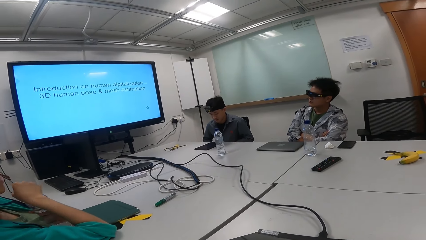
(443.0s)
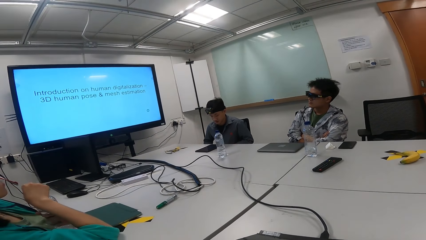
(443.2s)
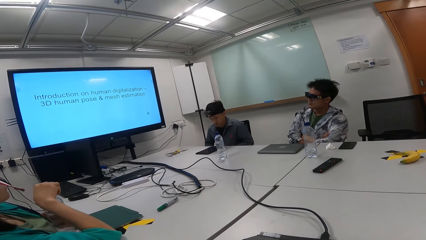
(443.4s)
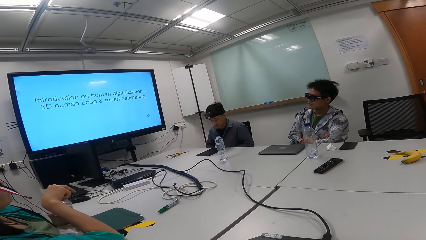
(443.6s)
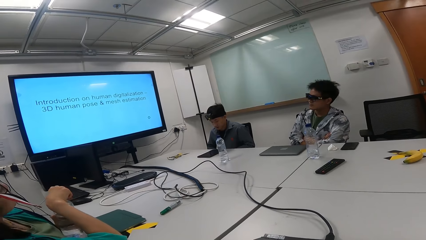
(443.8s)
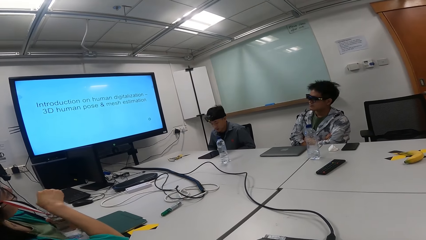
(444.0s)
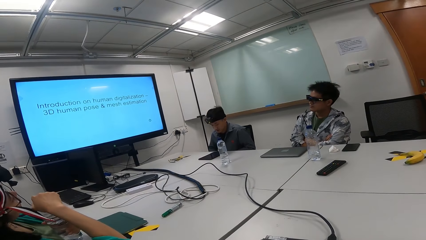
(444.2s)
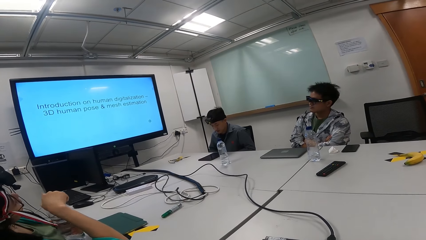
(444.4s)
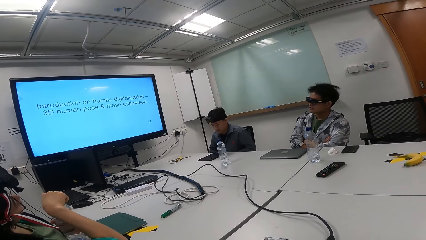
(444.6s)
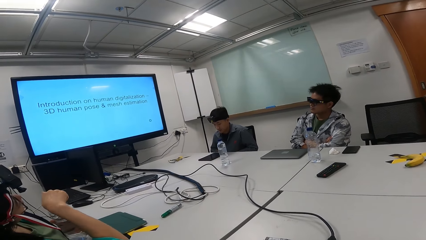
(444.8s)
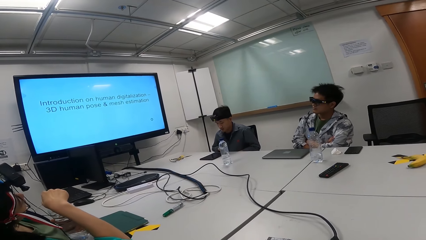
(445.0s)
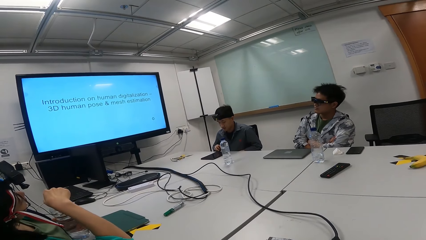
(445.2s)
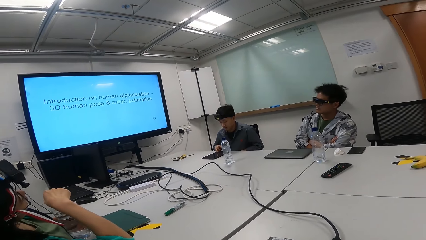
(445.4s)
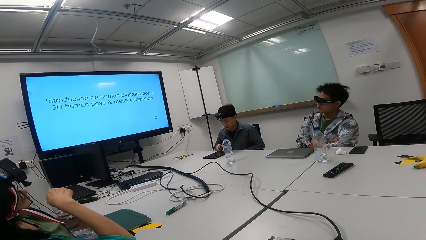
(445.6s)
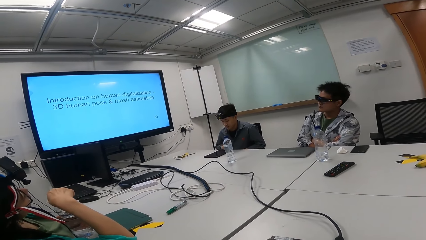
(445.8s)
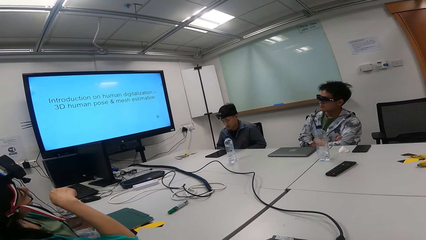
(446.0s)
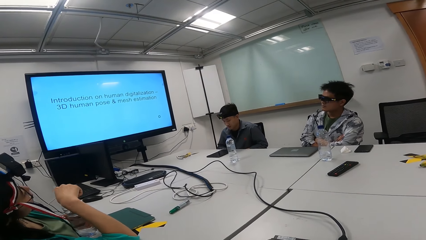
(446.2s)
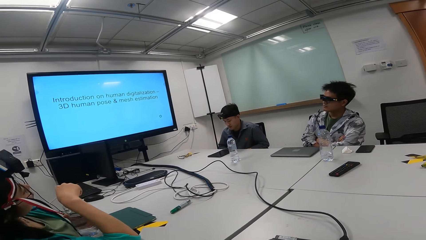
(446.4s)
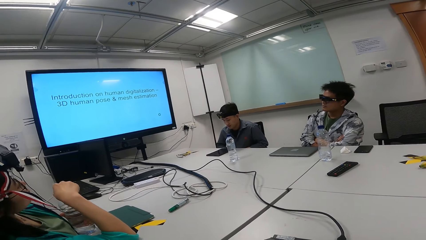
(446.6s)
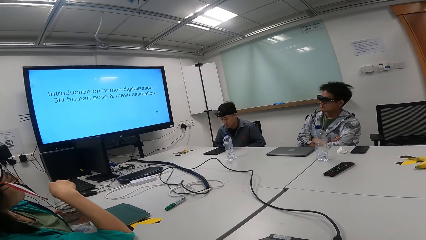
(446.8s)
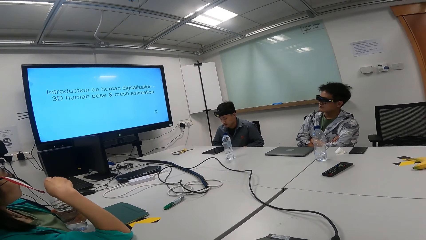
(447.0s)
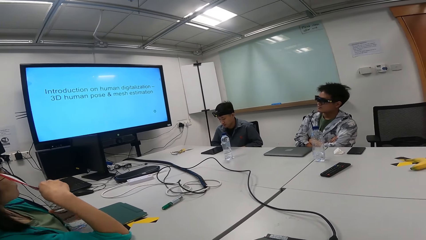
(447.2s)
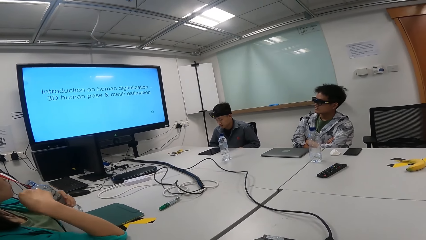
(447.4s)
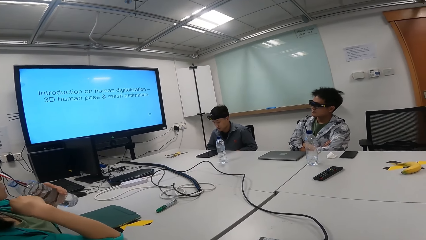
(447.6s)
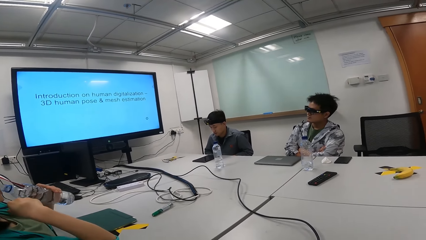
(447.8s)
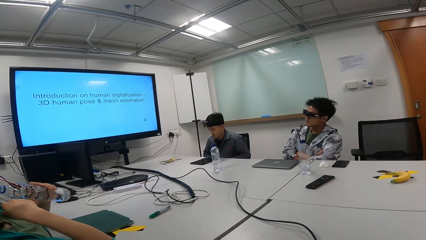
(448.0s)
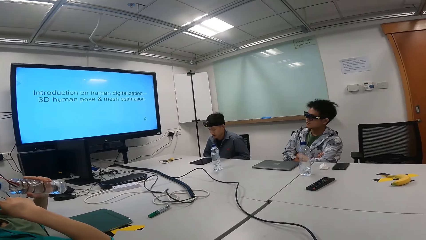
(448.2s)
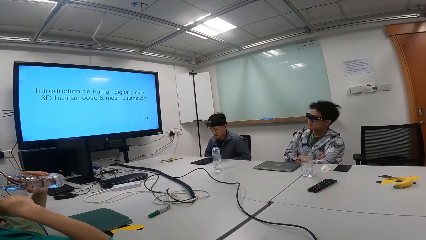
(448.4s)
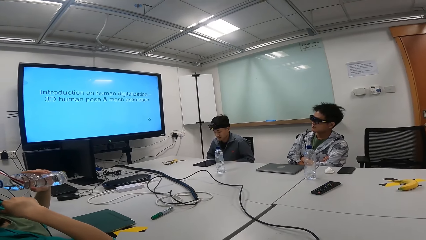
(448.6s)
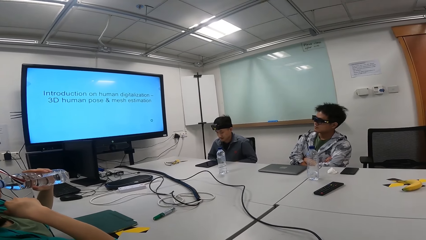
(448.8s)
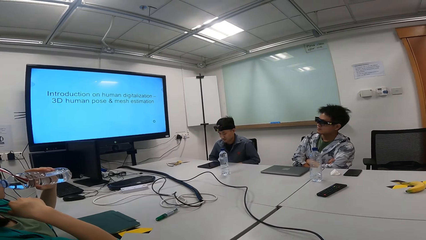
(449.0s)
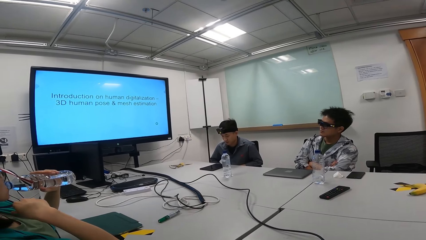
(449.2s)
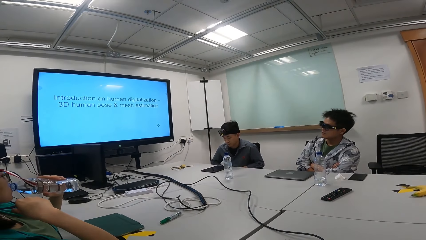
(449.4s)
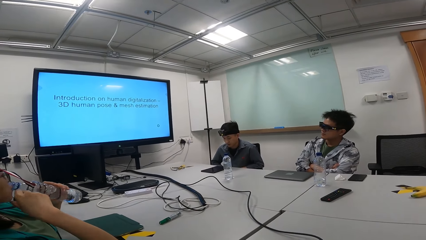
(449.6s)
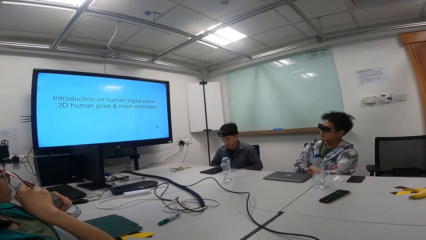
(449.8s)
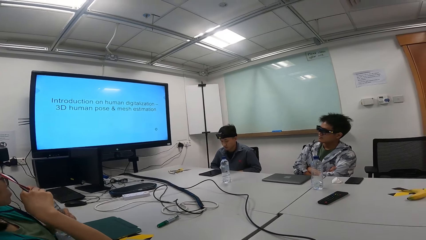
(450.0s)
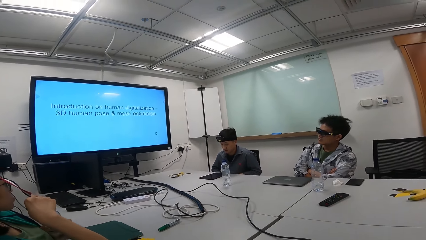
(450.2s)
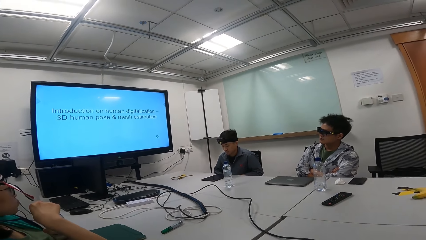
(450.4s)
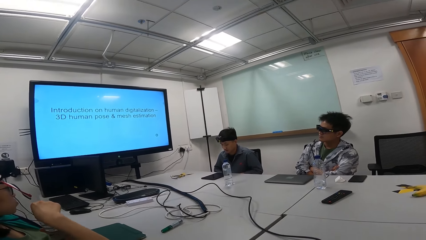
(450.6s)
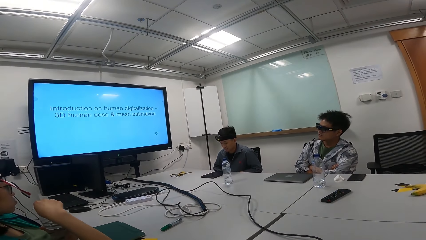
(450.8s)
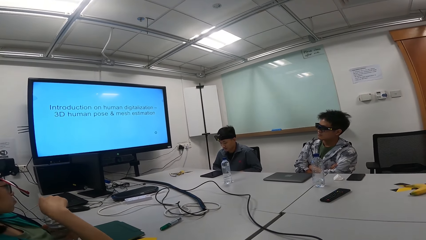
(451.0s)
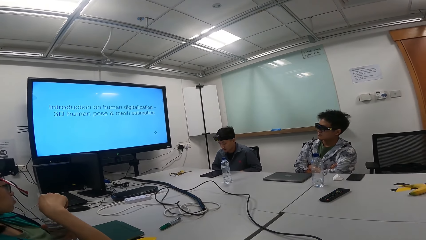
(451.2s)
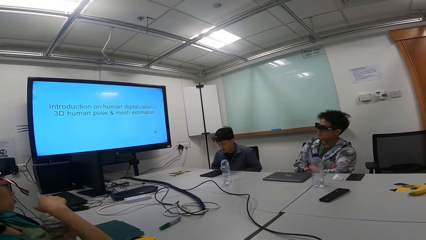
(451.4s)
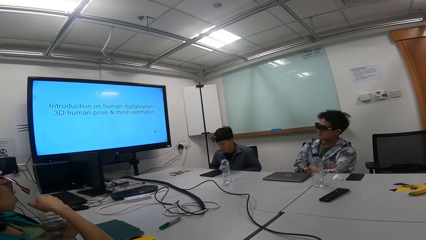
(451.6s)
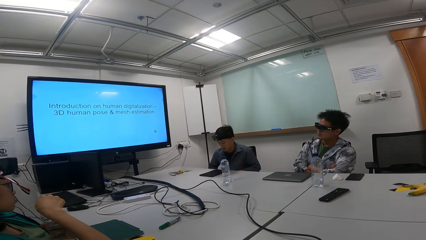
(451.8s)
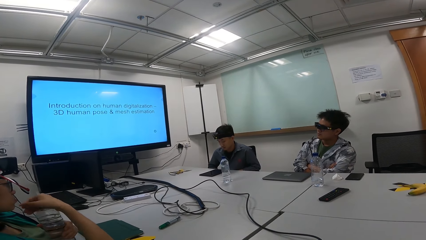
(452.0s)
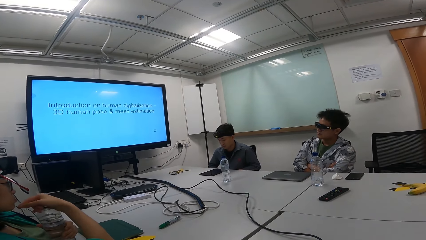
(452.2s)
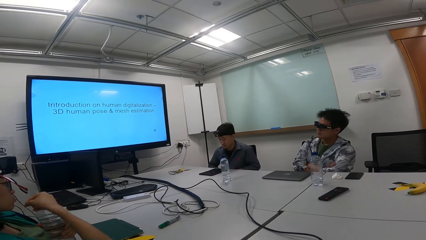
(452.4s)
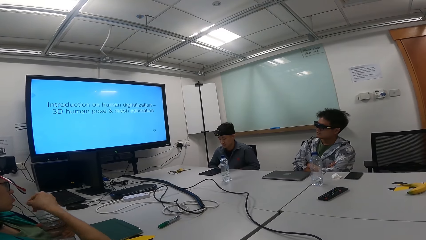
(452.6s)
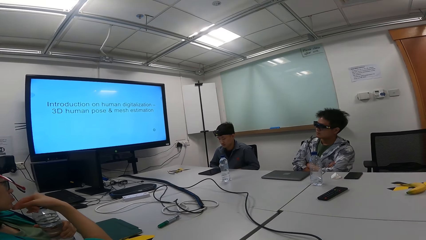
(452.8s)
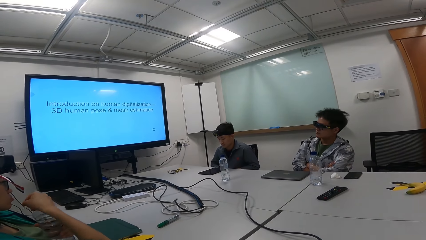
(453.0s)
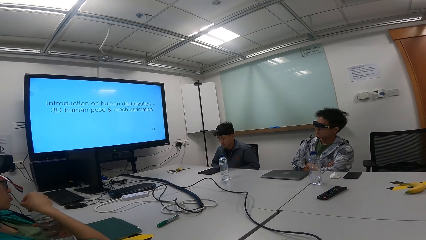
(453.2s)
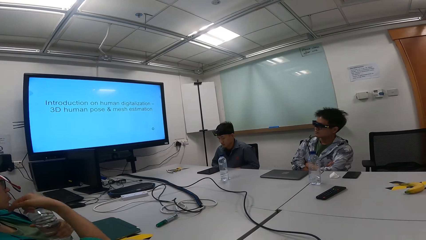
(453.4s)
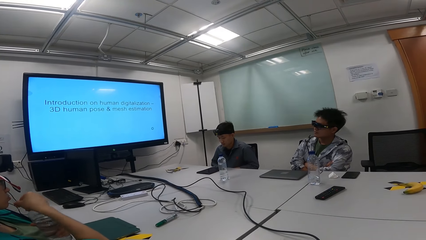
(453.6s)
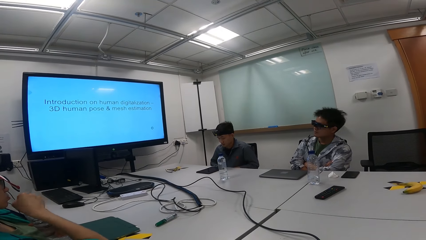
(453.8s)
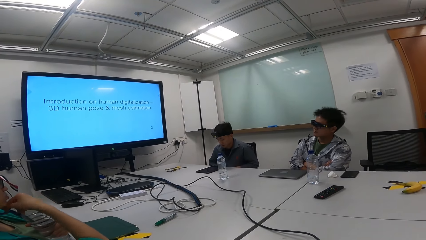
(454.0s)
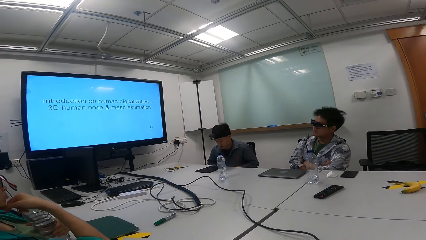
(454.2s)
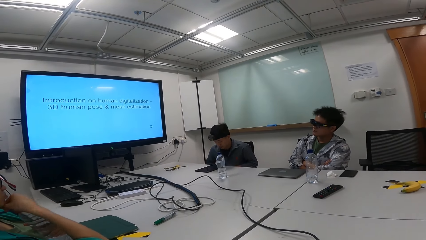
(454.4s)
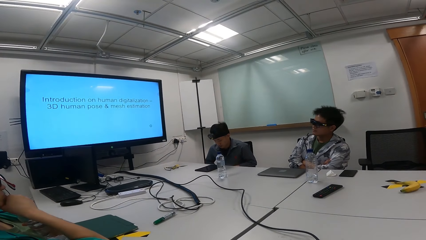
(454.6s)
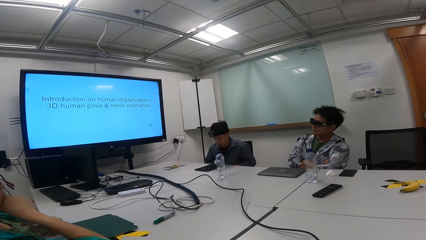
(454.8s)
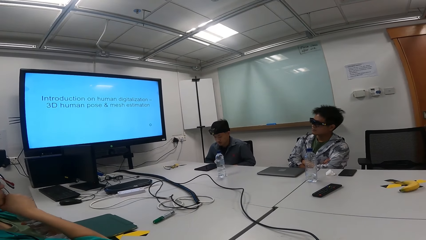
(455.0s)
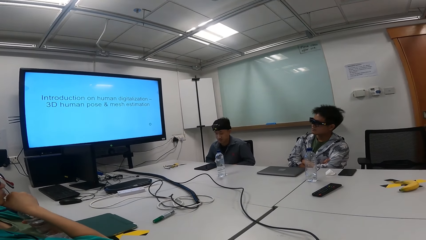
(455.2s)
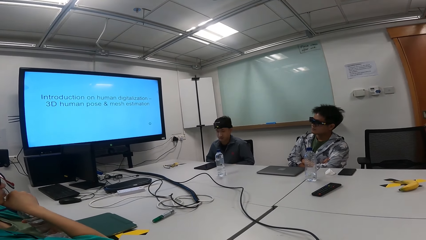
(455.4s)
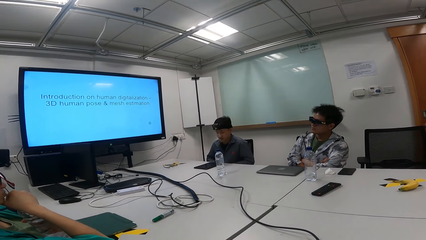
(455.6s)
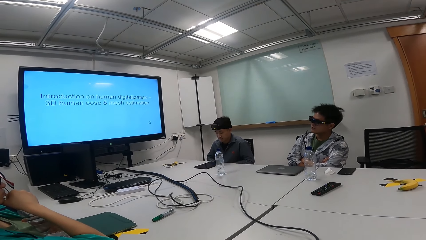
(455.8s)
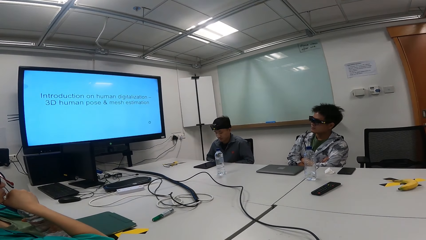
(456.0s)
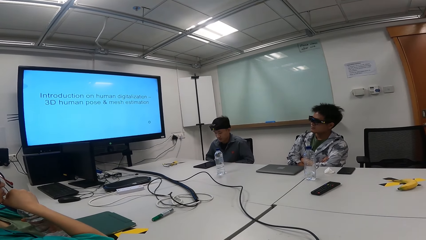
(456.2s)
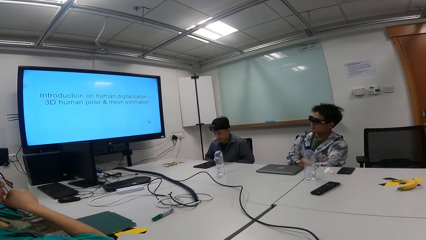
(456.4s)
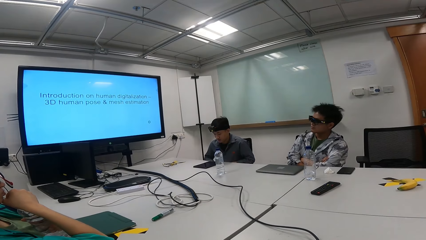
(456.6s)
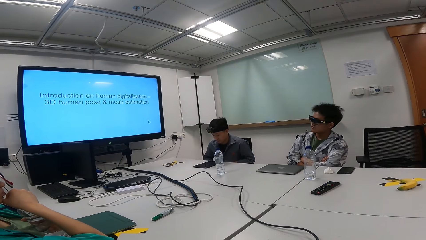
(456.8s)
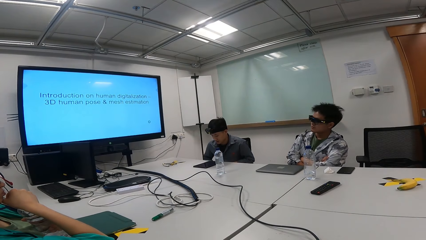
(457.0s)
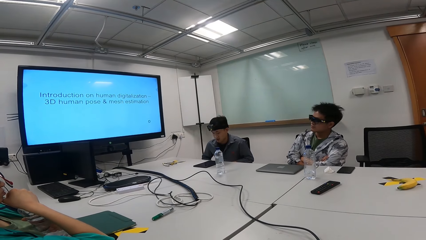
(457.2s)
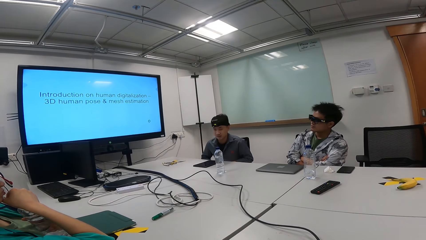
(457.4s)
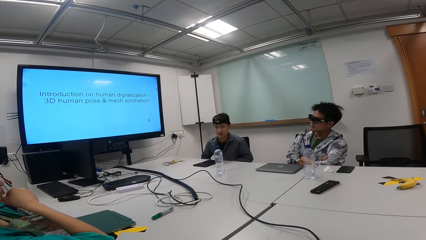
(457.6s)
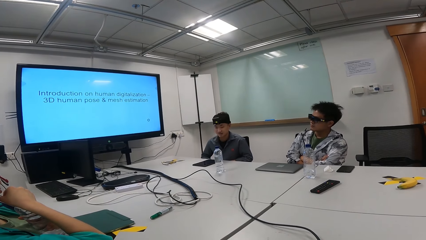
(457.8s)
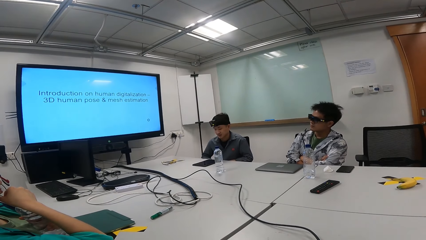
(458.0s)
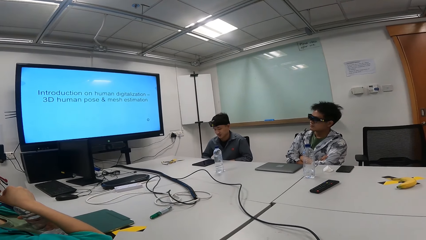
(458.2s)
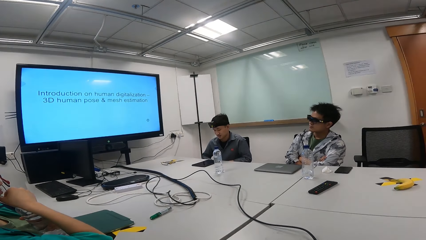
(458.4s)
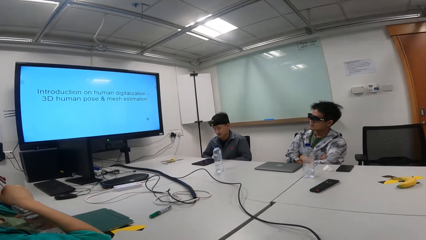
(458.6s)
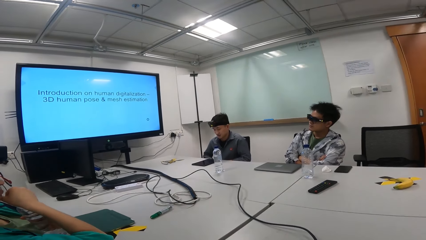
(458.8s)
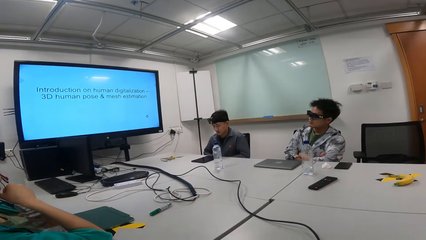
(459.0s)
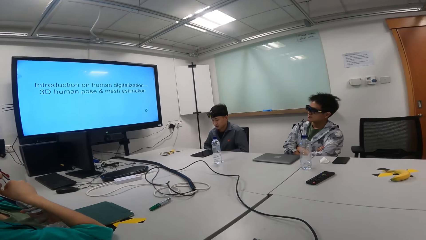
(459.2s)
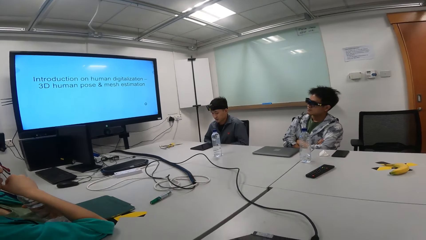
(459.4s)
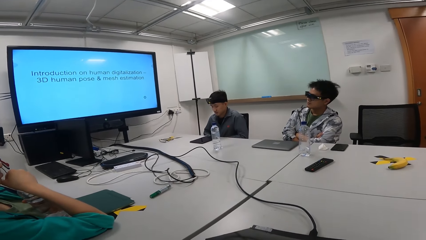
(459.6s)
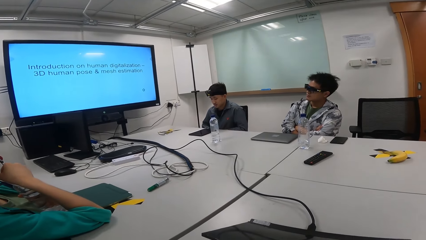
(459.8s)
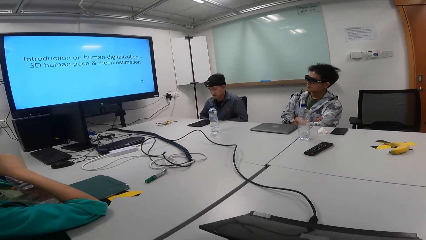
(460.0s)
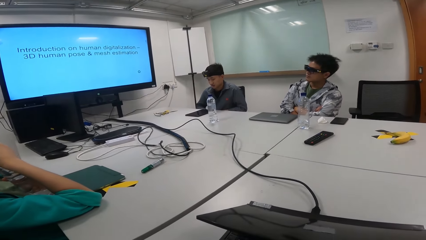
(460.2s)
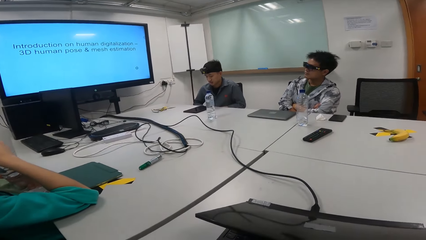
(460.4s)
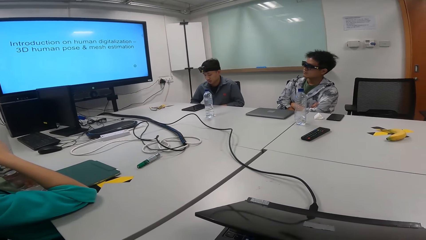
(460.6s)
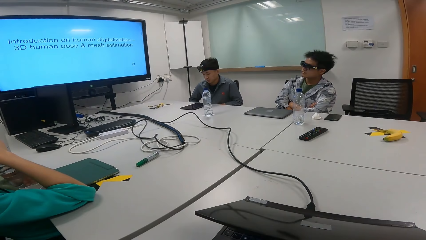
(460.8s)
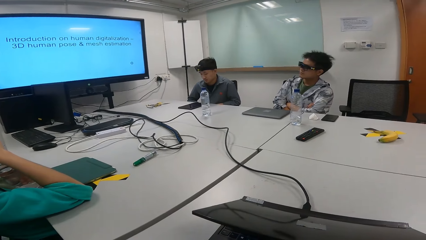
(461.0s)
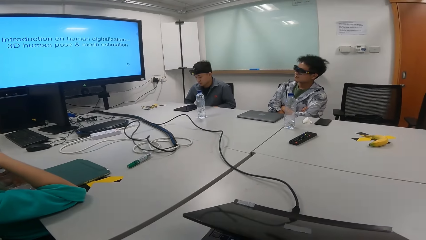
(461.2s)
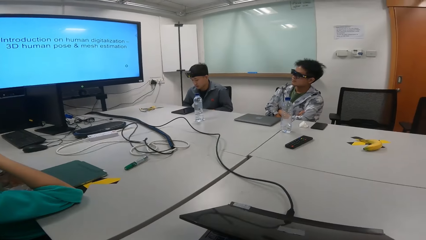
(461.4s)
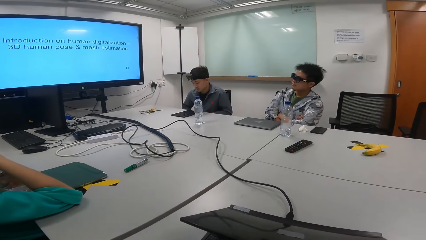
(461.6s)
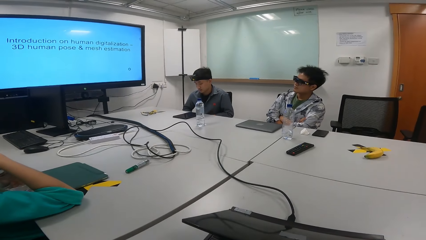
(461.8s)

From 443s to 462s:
A person opens the bottle. The person drinks water and lids the bottle. The person is taking water.
